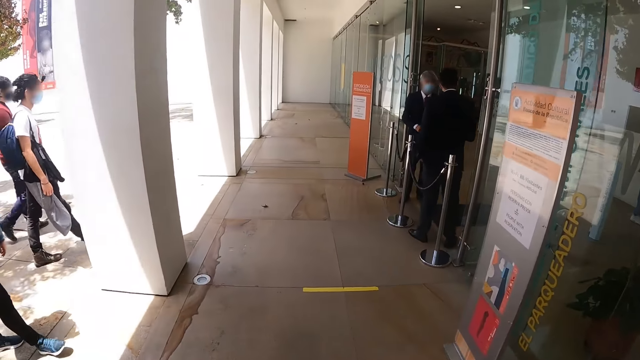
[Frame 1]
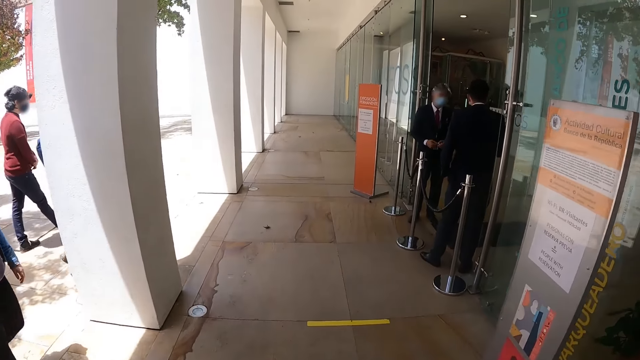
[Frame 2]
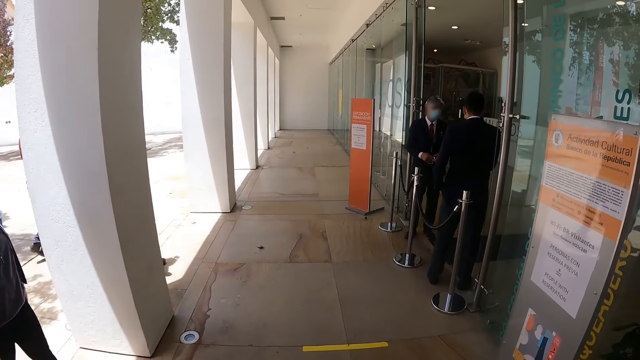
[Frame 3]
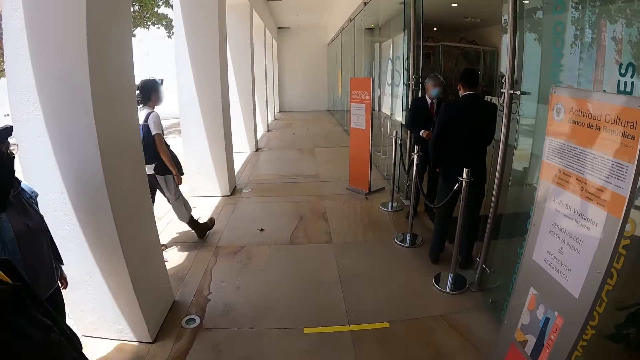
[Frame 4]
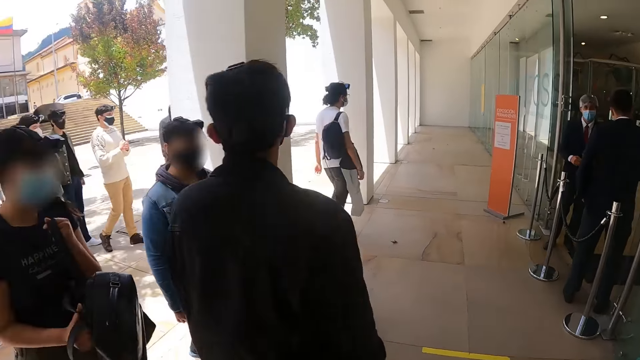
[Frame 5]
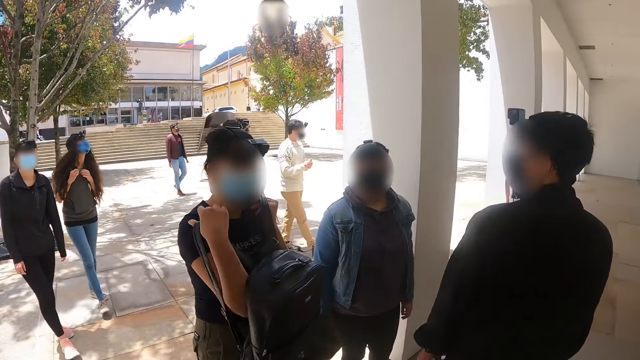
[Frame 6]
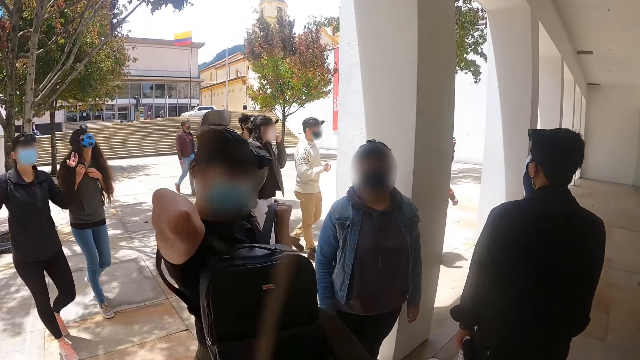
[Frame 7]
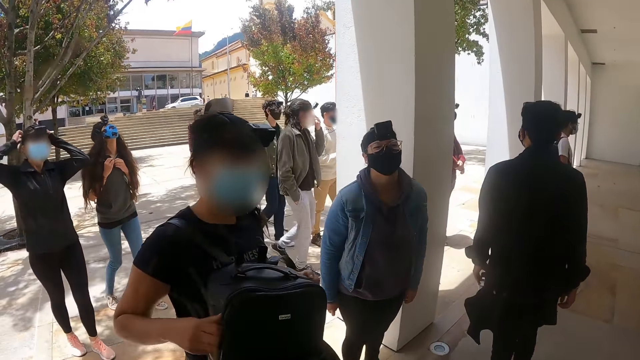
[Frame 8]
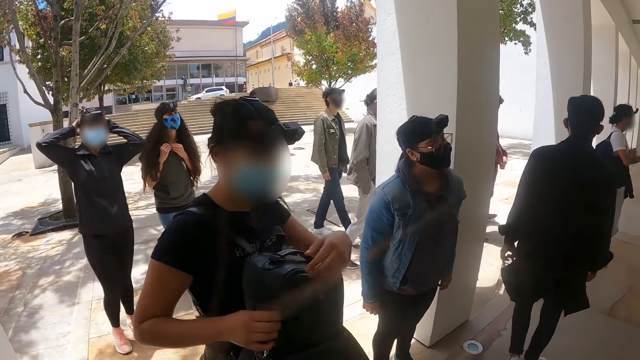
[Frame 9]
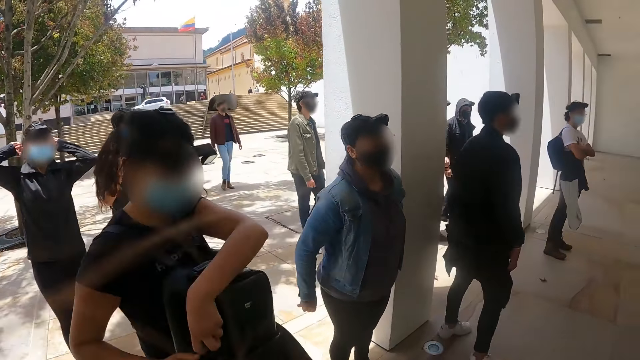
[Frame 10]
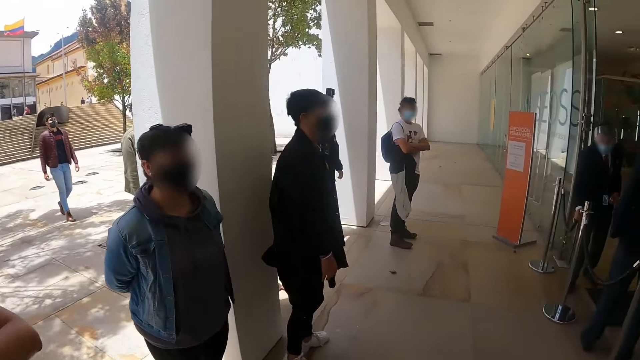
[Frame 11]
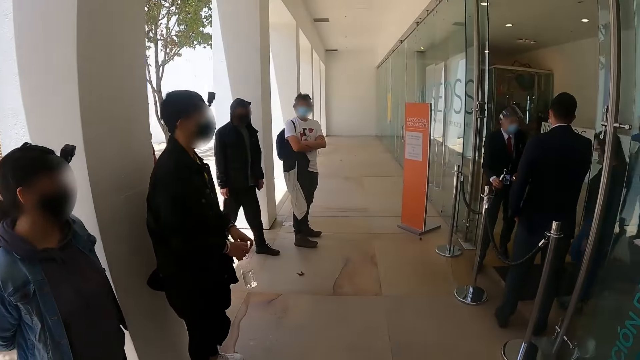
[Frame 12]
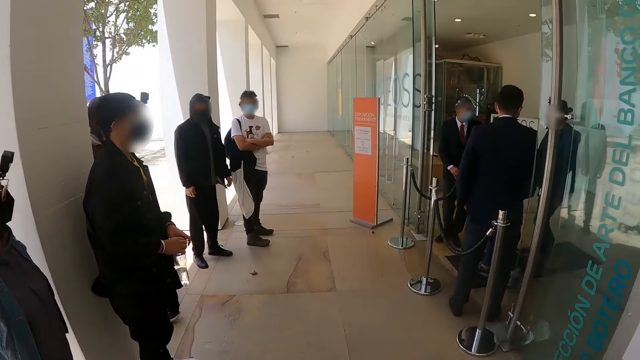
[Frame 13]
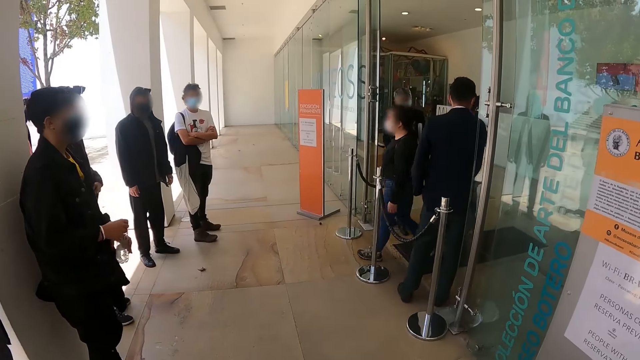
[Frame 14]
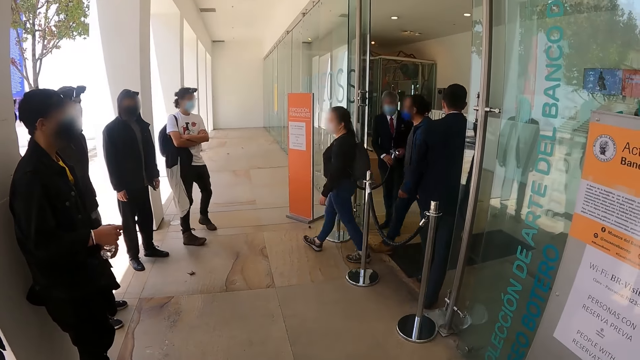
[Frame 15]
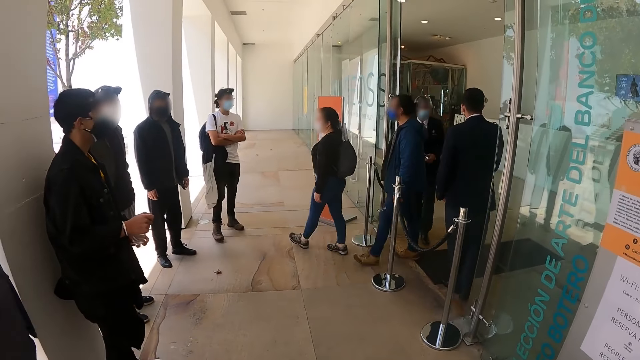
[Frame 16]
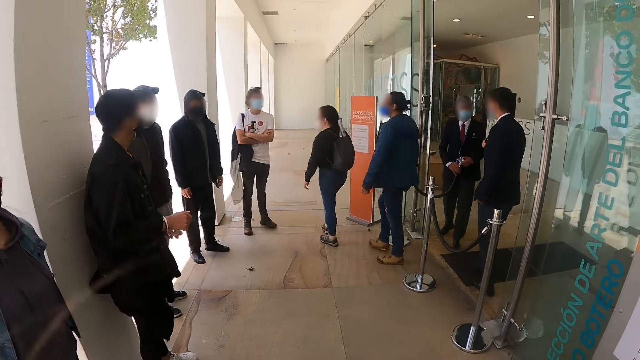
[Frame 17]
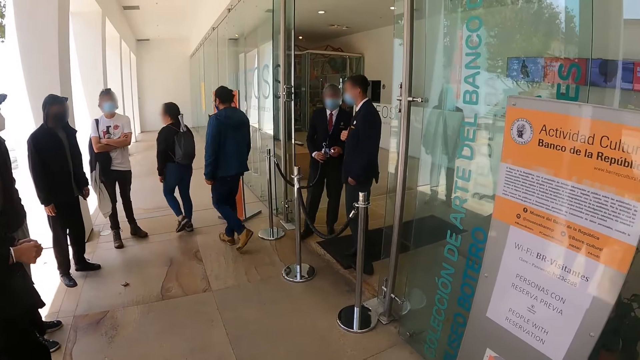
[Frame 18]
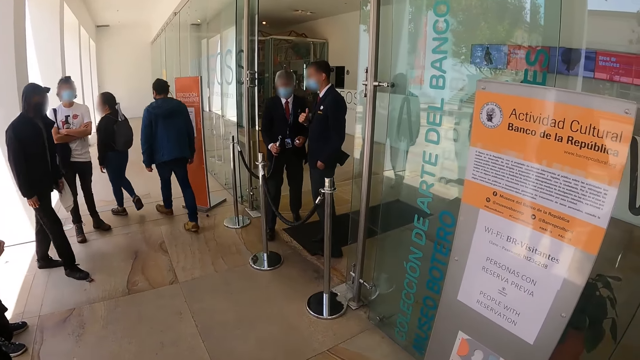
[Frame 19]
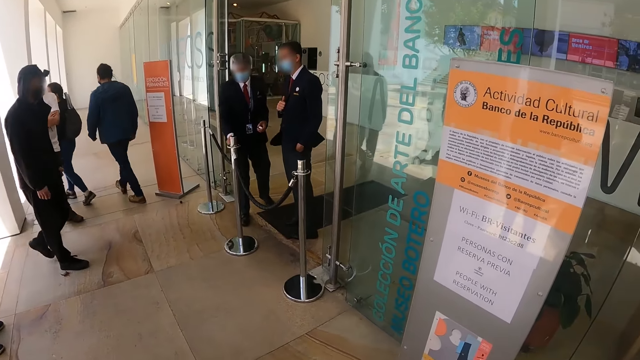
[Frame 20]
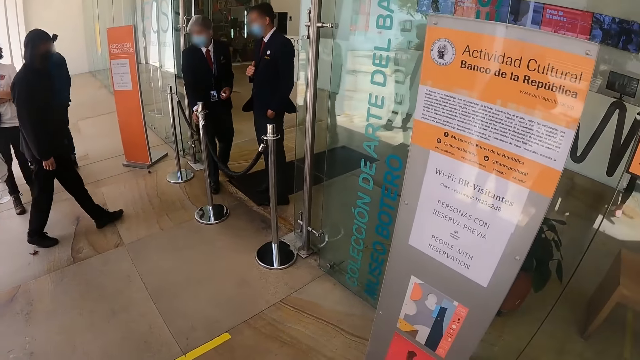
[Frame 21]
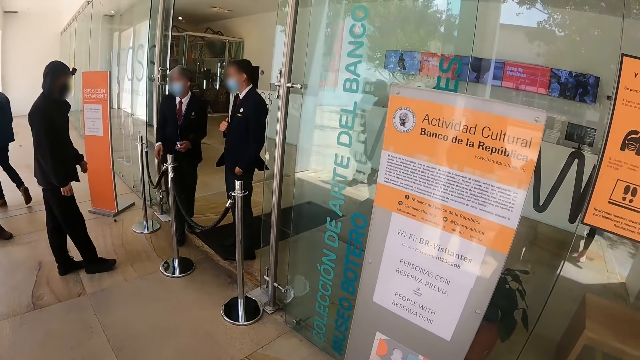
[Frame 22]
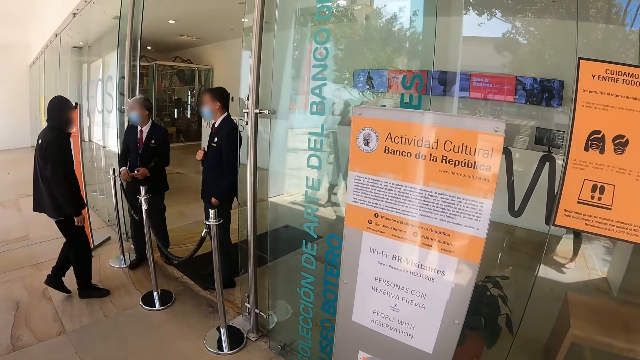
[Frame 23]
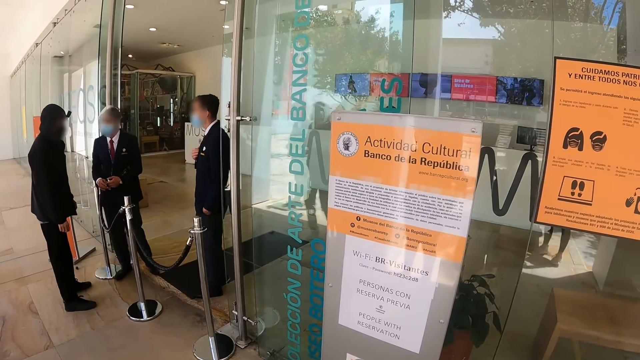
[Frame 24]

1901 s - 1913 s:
The camera wearer stands at the building main entrance. A person touches the backpack.

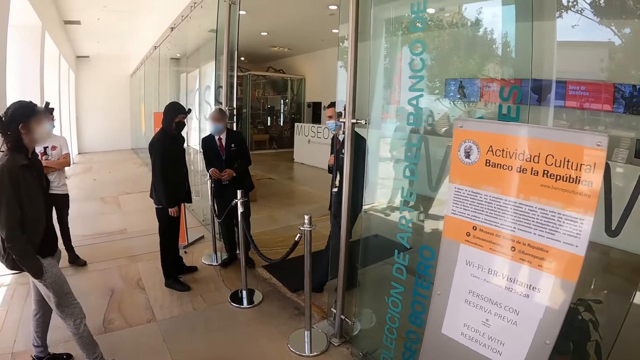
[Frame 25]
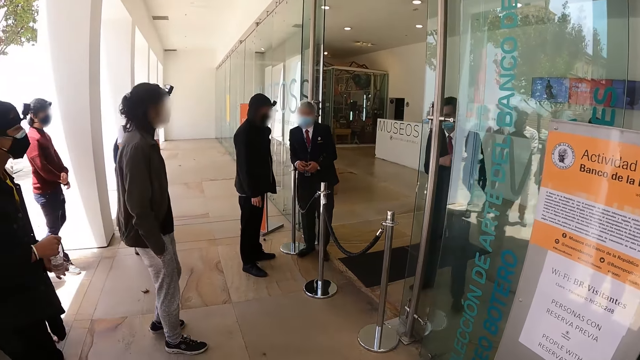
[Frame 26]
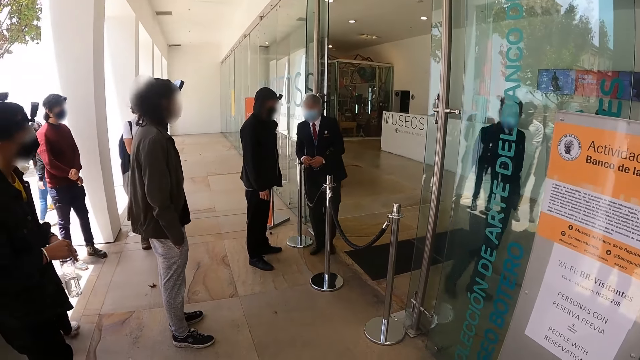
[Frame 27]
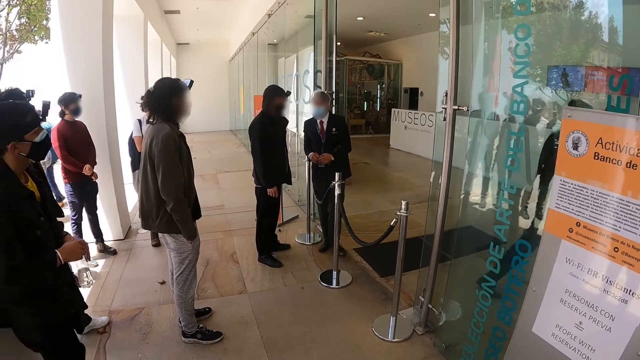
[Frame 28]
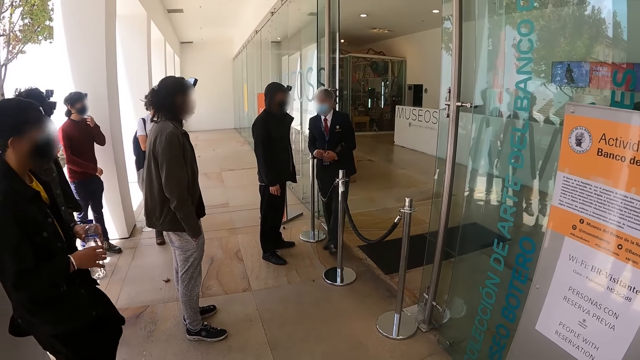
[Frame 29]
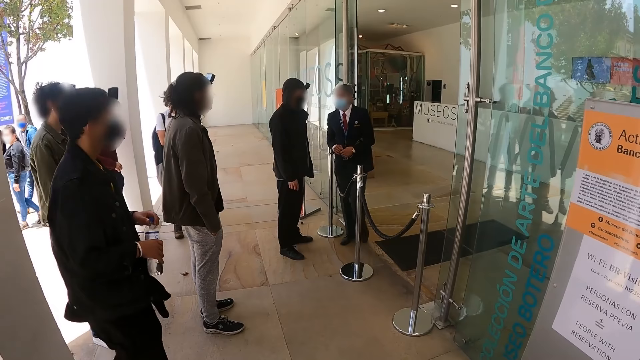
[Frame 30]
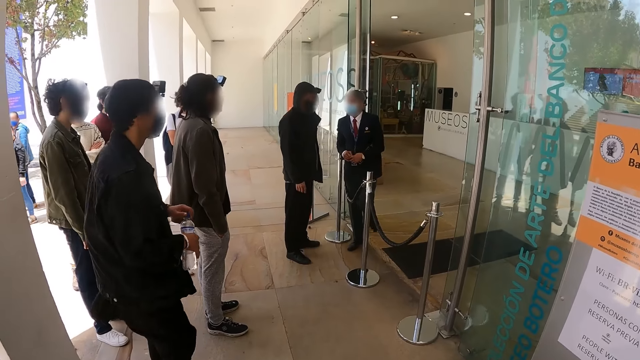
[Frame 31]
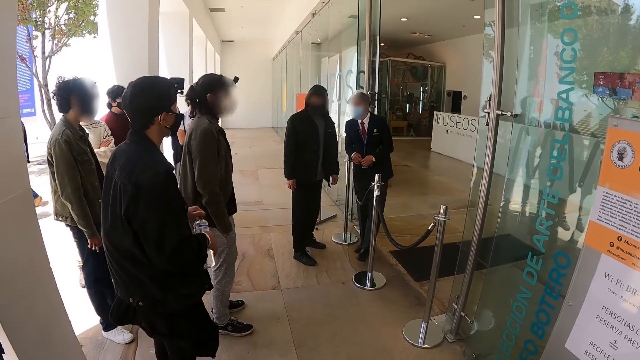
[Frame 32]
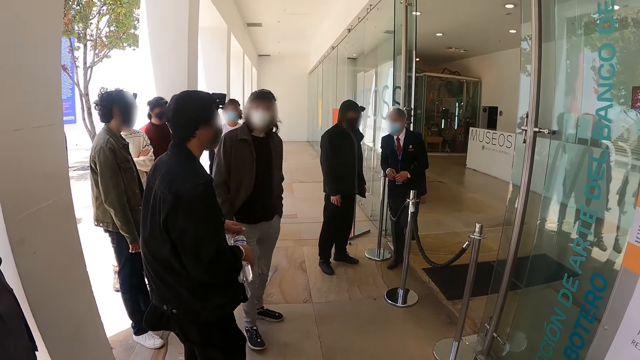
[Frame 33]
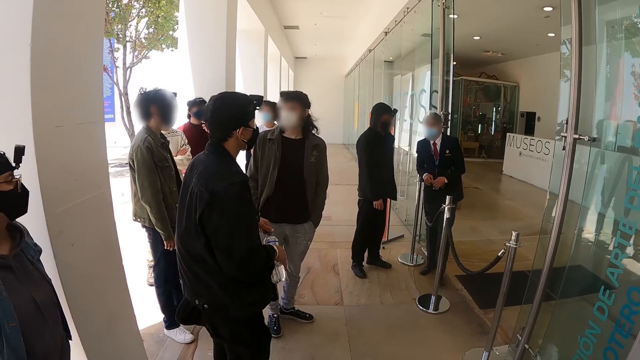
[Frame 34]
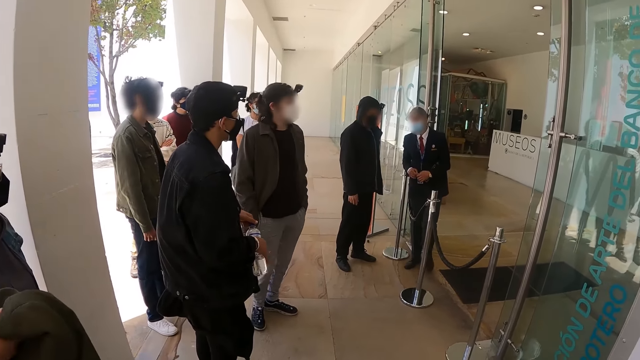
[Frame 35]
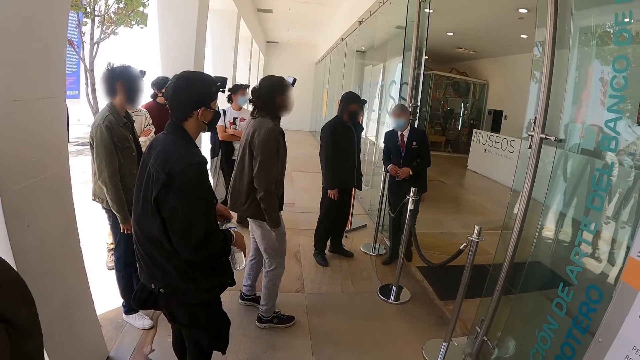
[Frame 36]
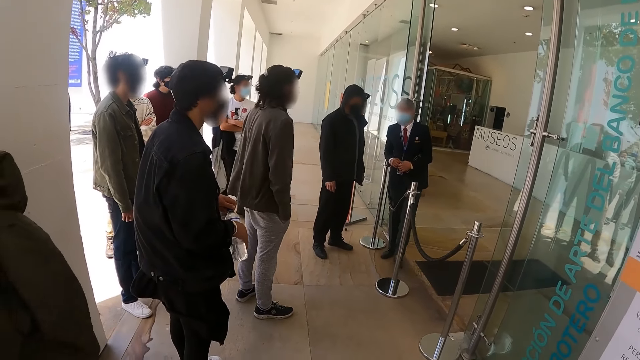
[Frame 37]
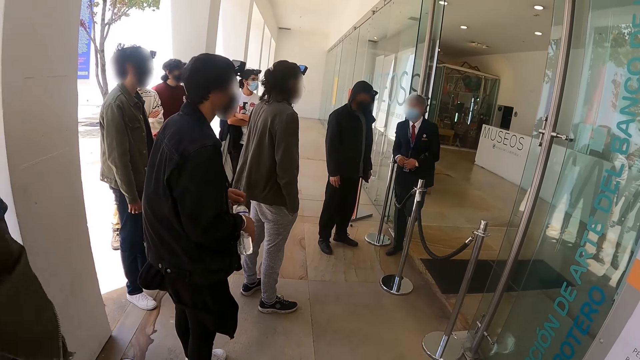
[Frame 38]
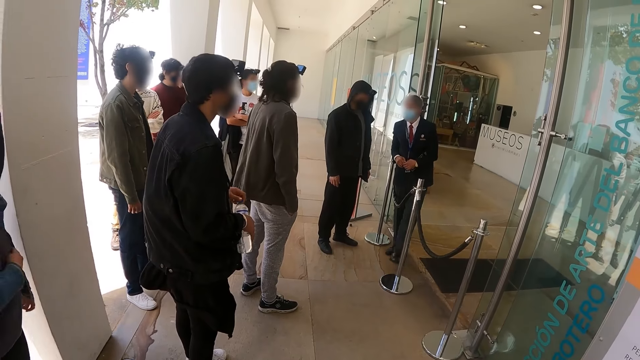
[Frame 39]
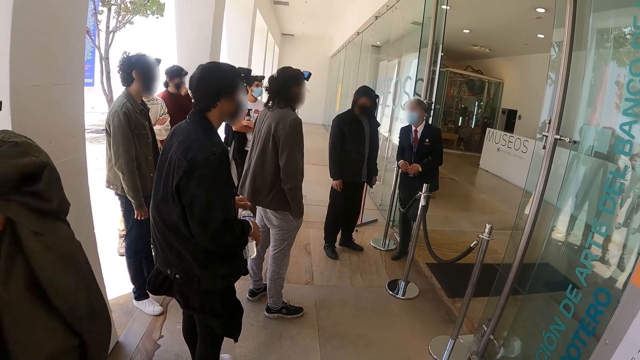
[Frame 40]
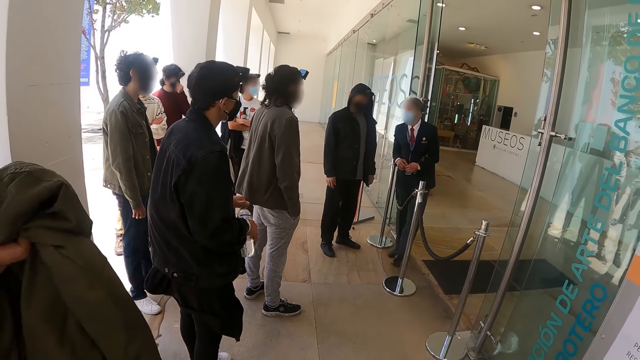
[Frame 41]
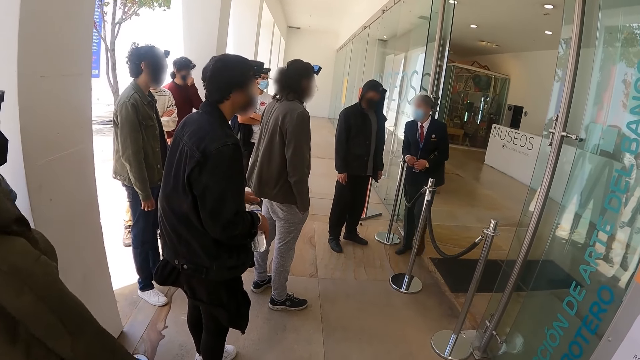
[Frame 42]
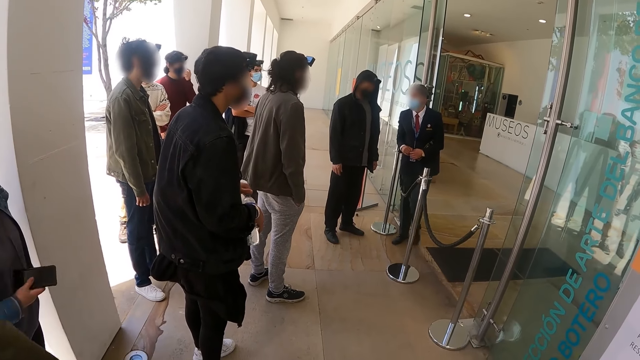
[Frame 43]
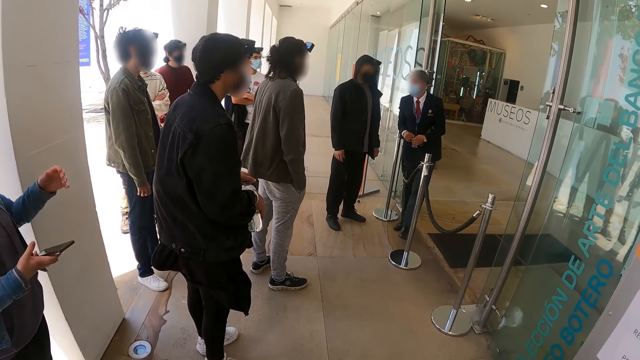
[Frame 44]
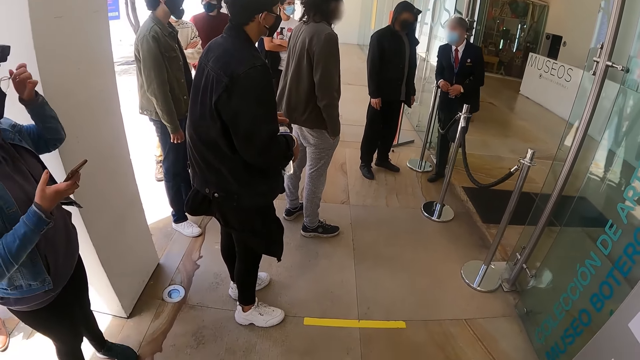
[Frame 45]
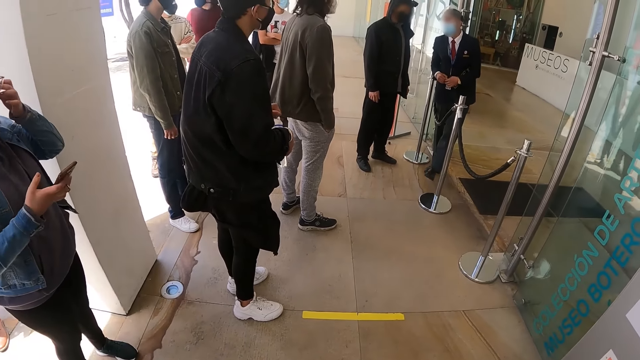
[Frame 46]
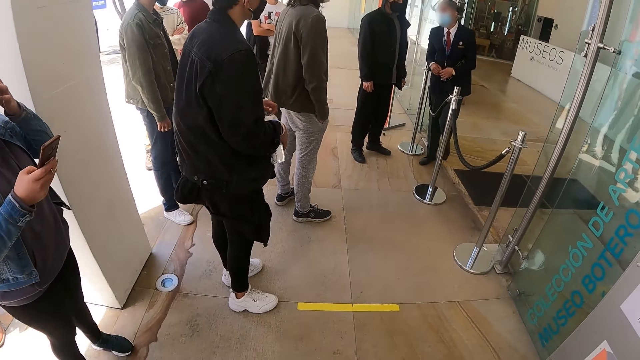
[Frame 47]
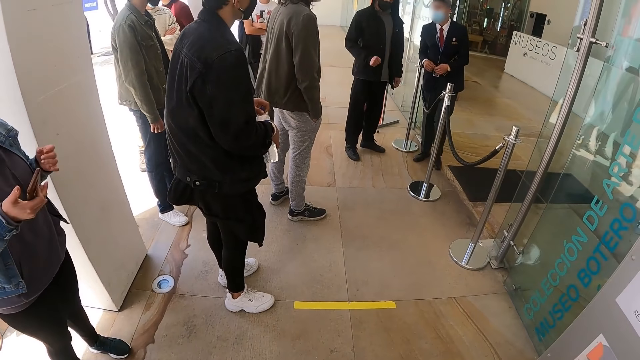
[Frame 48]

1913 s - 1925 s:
A person holds a mobile phone.
